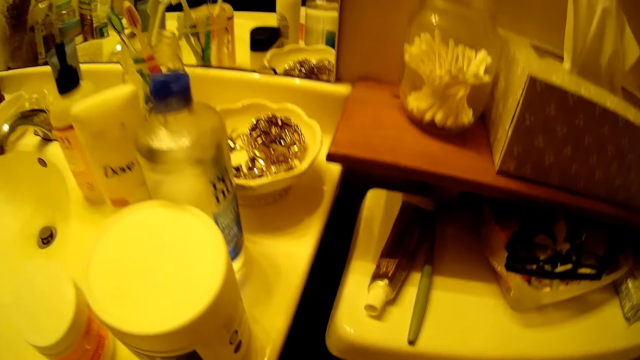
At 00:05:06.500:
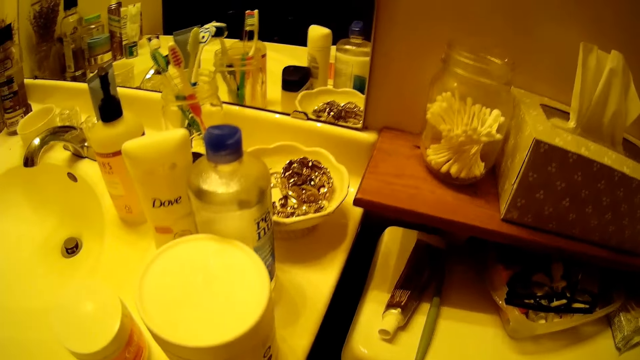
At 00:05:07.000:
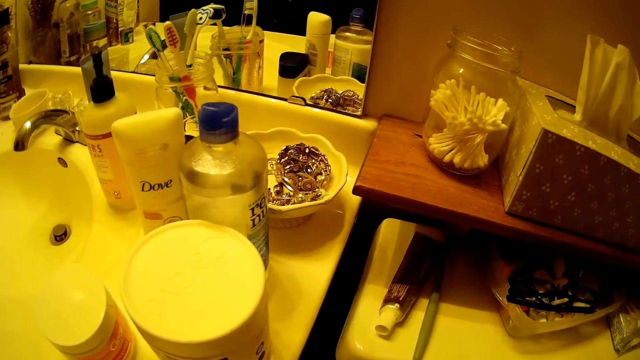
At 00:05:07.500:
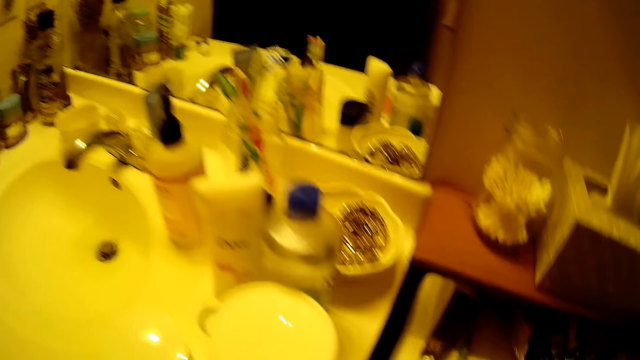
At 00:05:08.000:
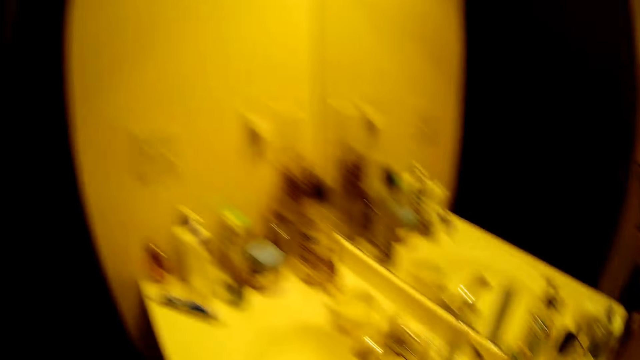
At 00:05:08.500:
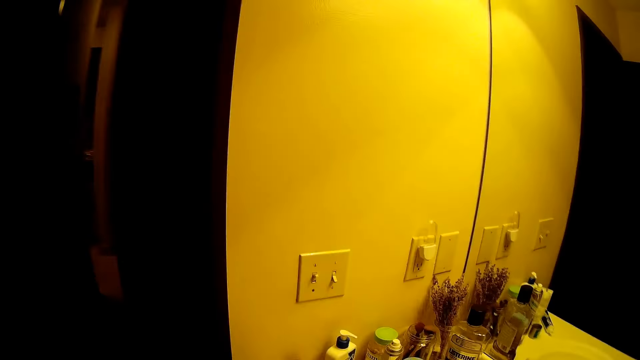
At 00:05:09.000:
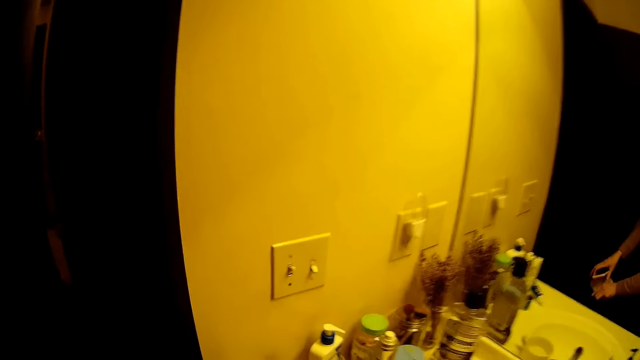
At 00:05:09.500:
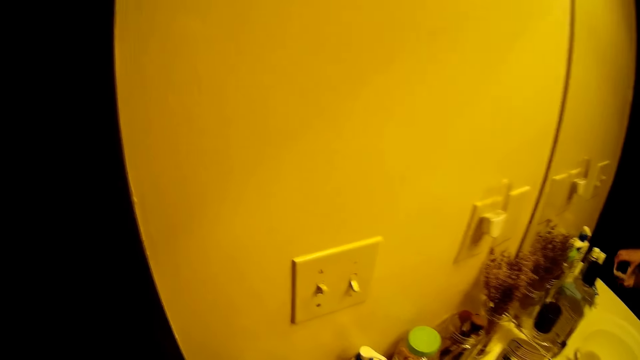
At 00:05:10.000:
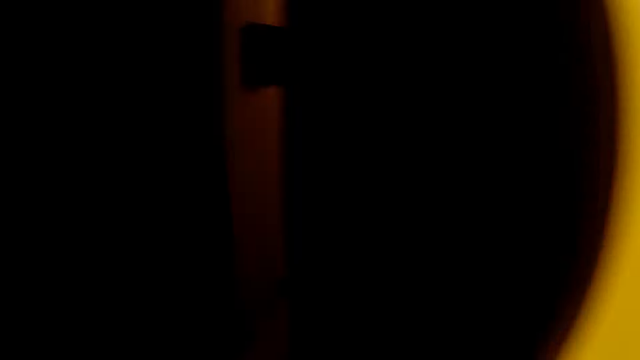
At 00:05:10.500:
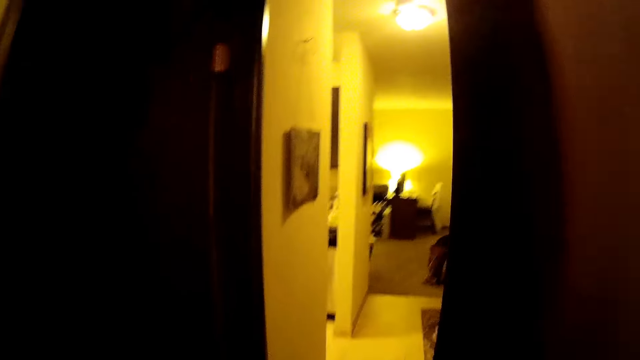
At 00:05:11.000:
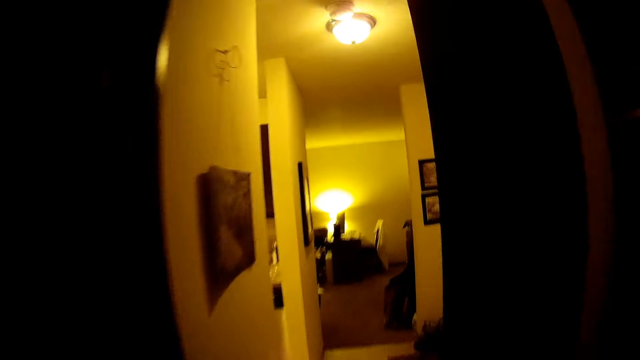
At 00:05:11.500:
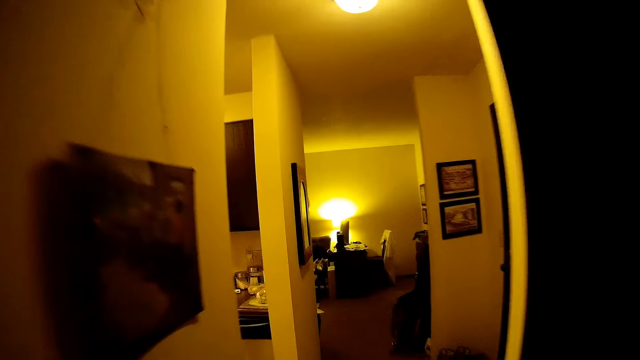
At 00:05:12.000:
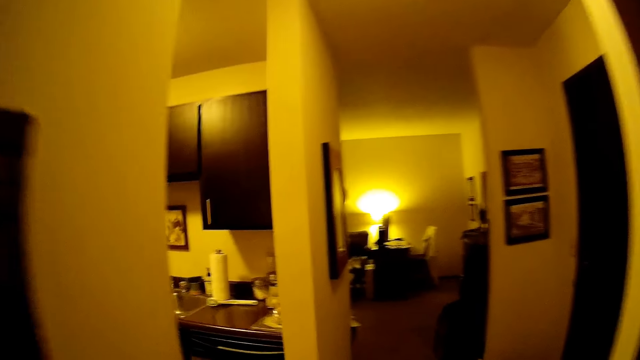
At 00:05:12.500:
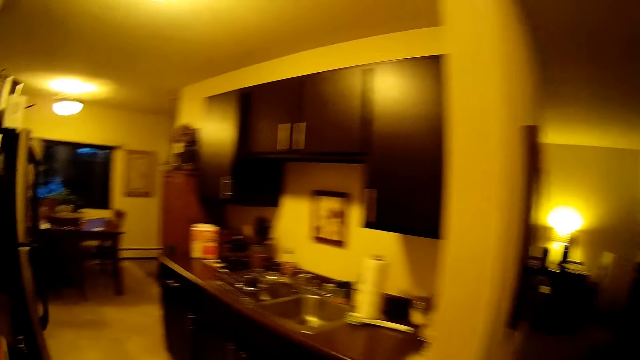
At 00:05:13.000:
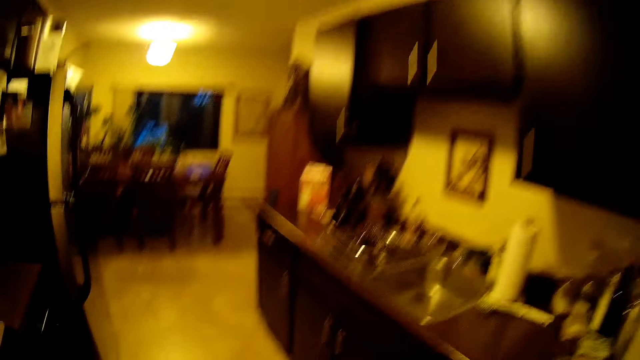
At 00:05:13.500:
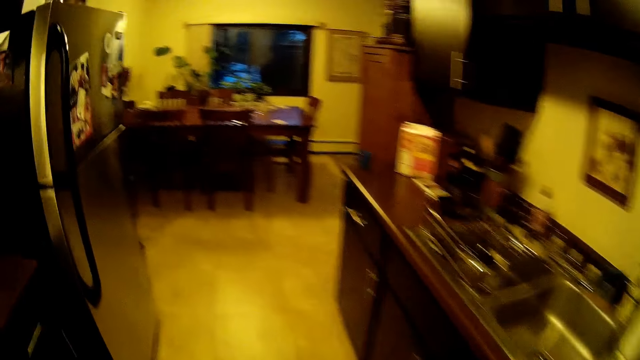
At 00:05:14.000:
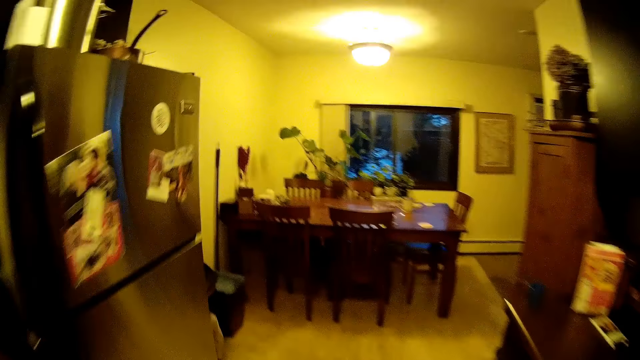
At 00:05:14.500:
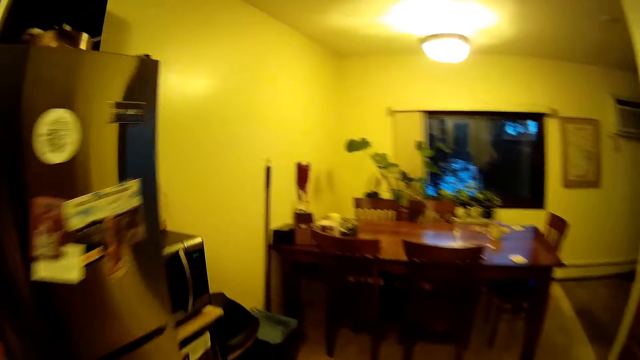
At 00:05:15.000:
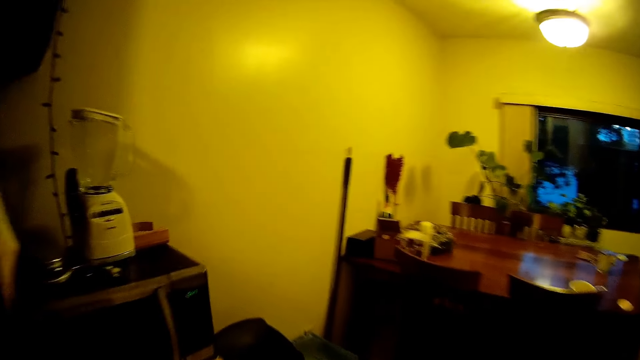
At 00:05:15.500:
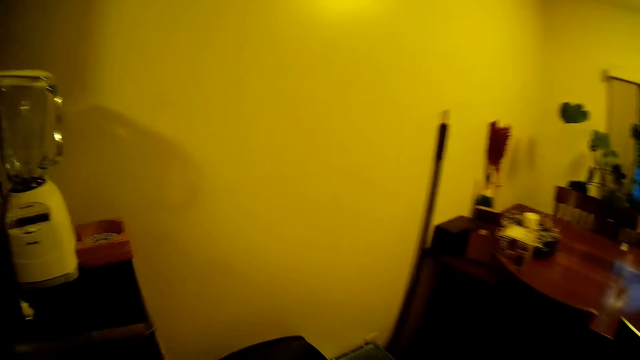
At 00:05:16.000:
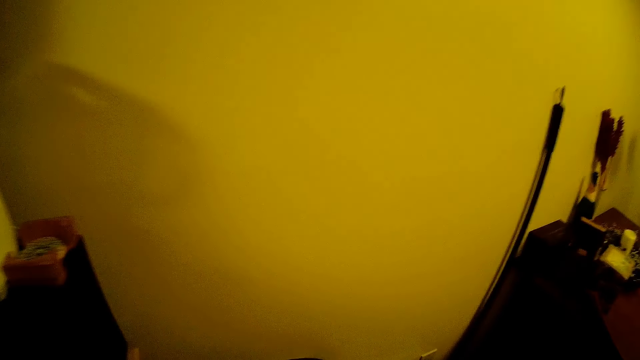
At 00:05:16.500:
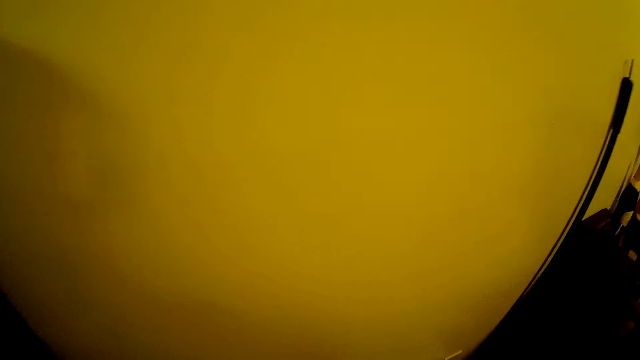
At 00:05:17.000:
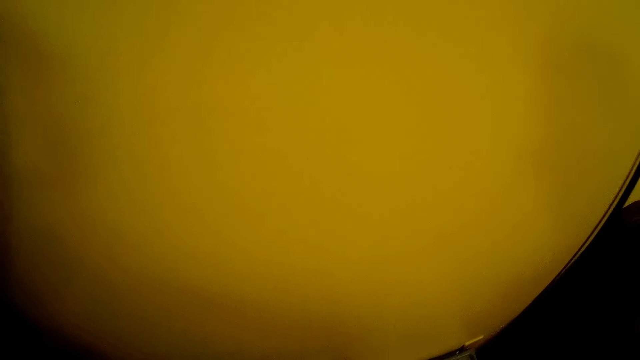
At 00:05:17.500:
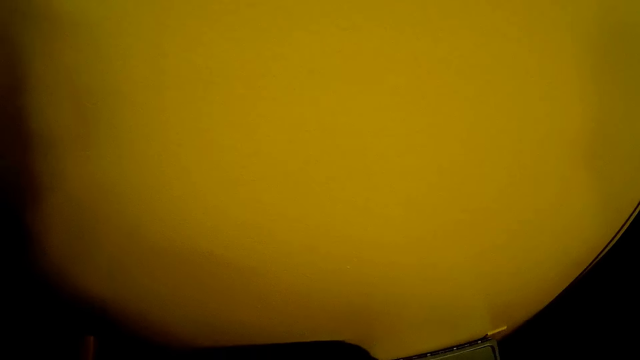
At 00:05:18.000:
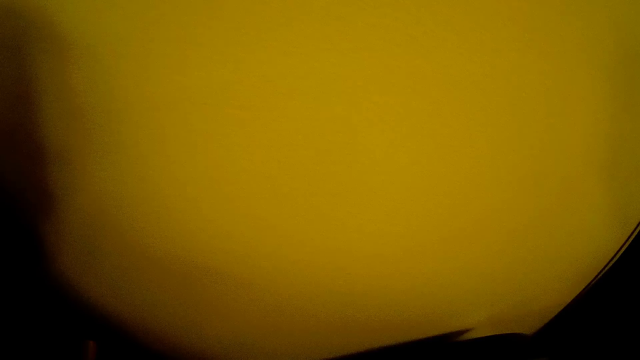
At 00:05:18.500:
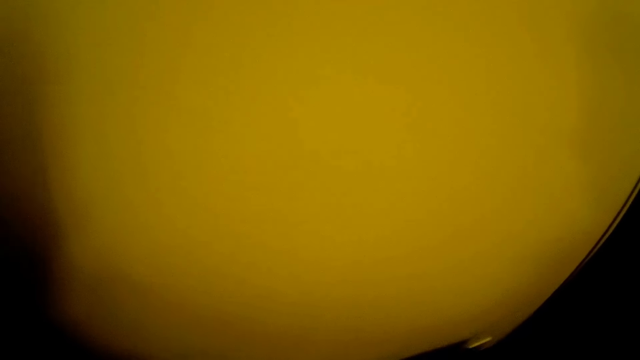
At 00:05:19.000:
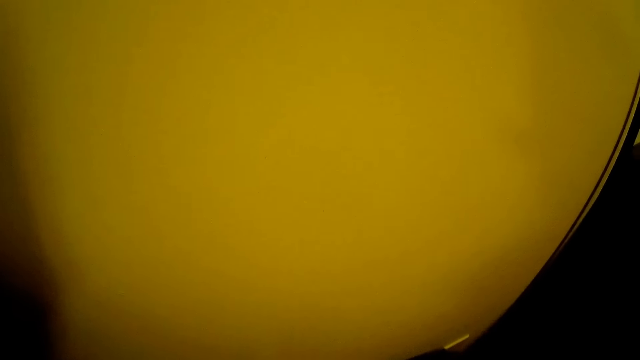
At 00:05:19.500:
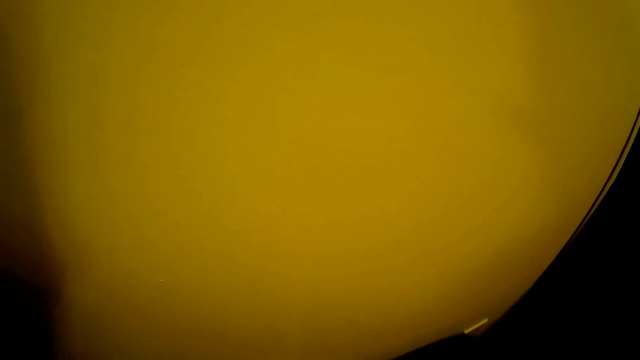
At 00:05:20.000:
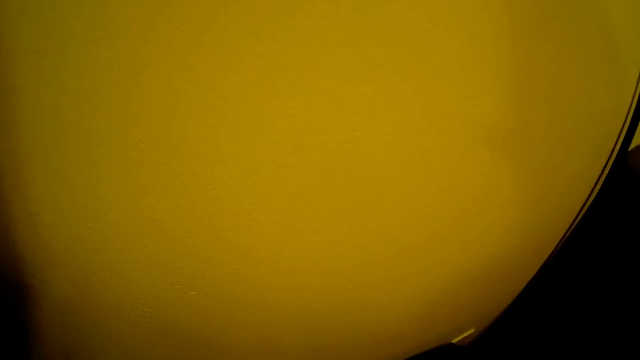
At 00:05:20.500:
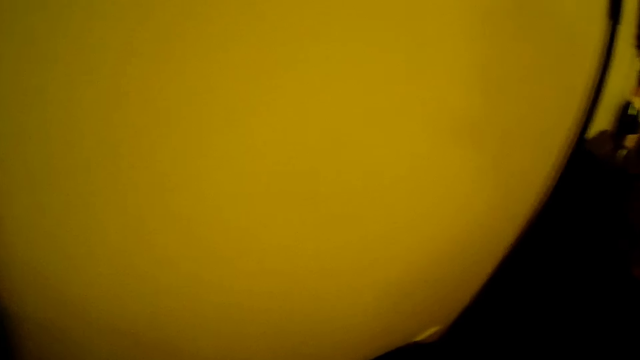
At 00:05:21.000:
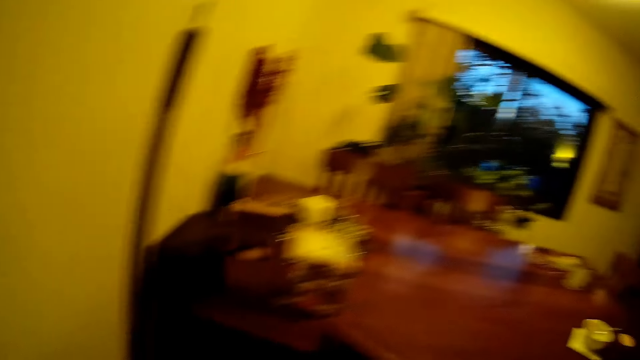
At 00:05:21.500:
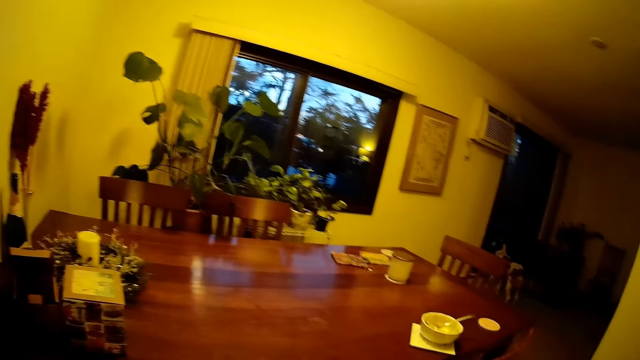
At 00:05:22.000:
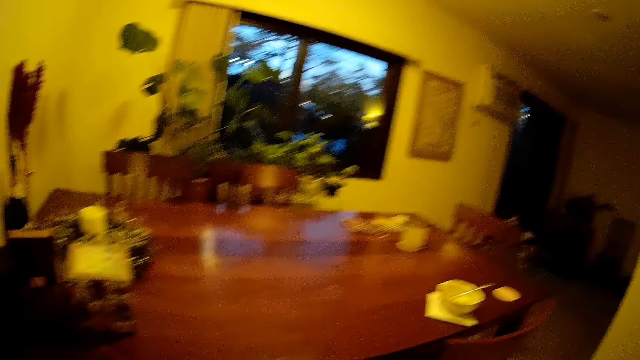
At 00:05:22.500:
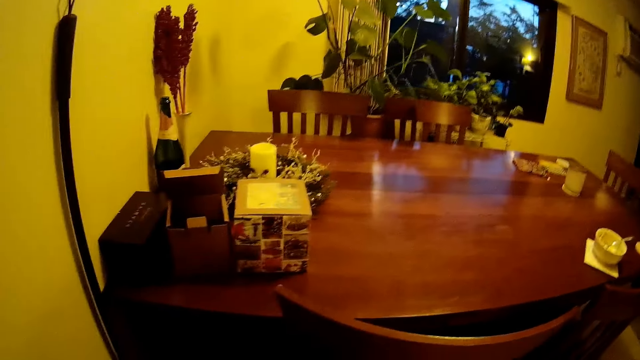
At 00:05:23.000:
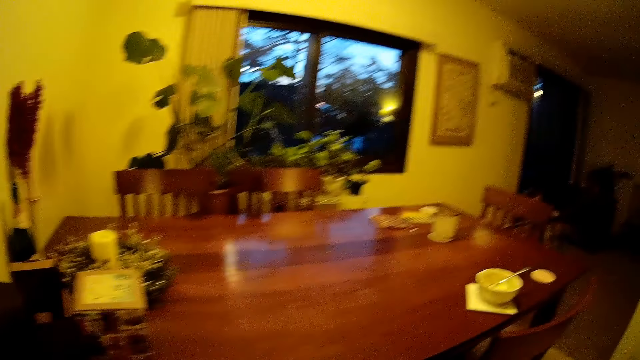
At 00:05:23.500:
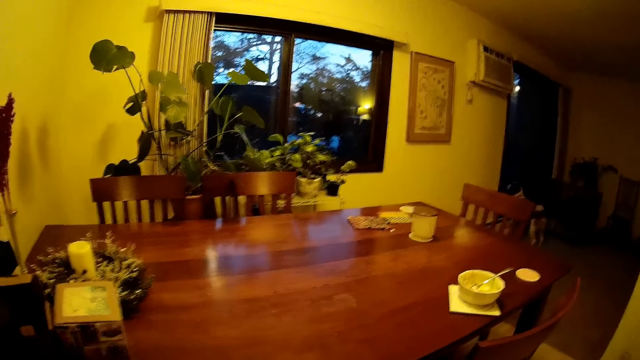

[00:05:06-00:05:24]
The camera wearer moves around. He drops a phone with his left hand on the table. He looks around. He moves a chair.

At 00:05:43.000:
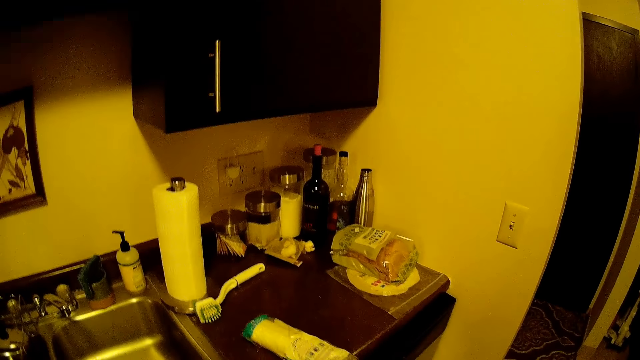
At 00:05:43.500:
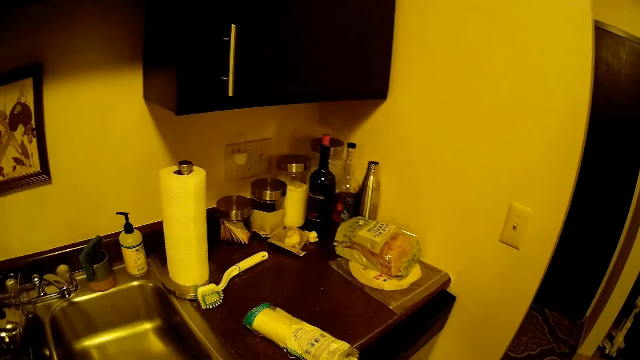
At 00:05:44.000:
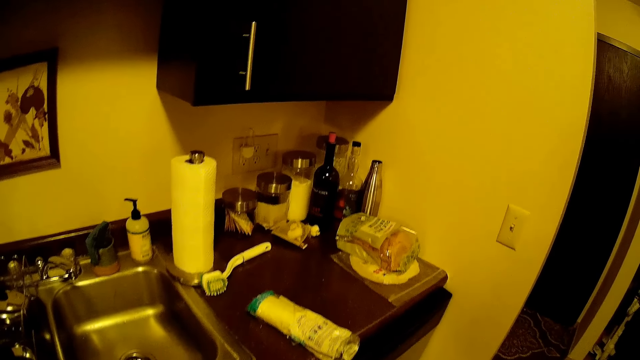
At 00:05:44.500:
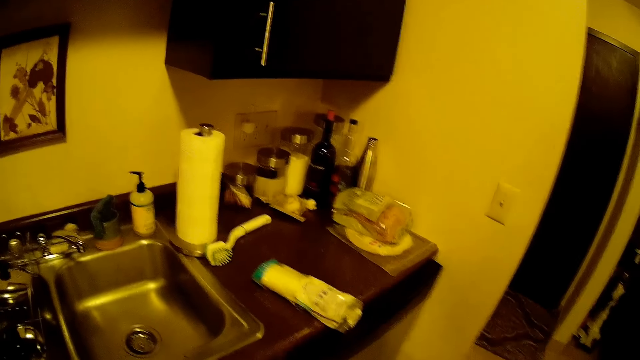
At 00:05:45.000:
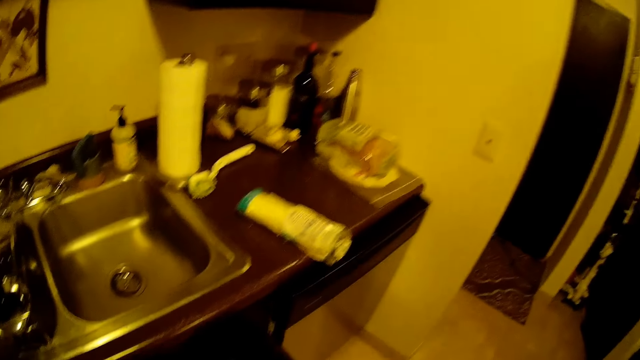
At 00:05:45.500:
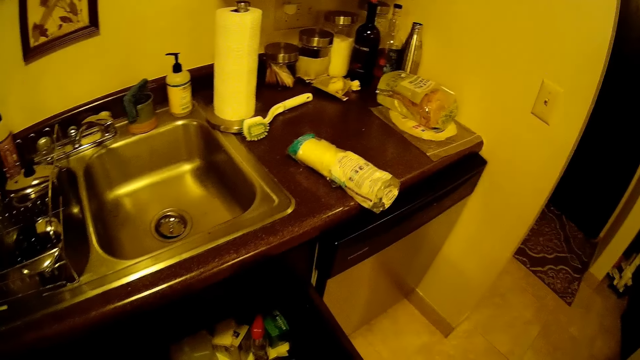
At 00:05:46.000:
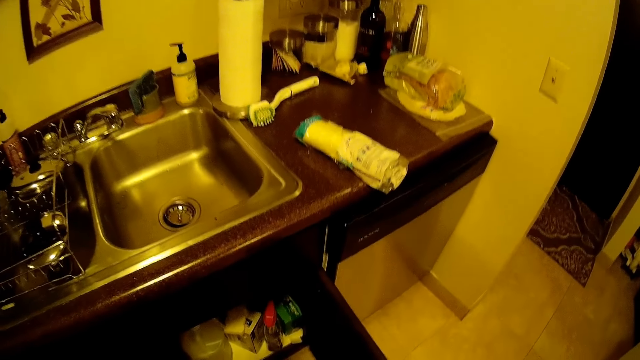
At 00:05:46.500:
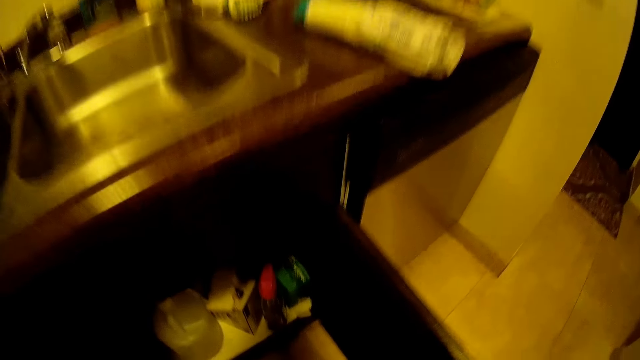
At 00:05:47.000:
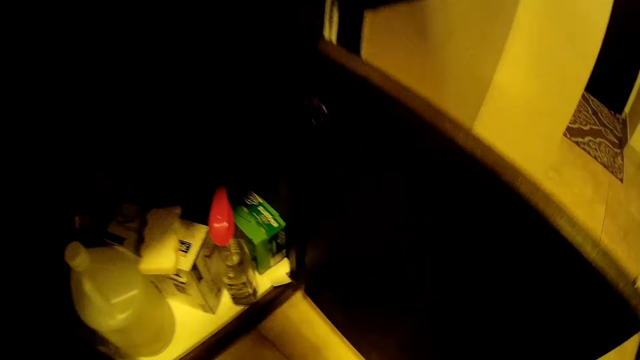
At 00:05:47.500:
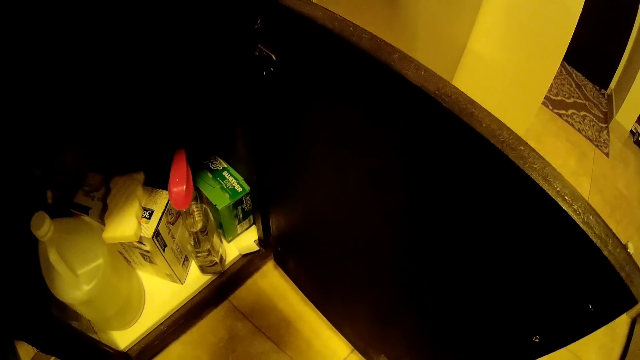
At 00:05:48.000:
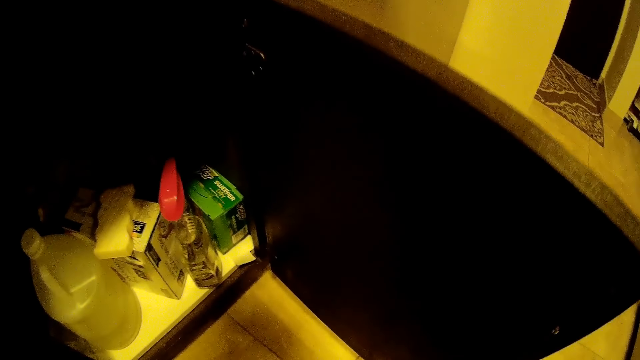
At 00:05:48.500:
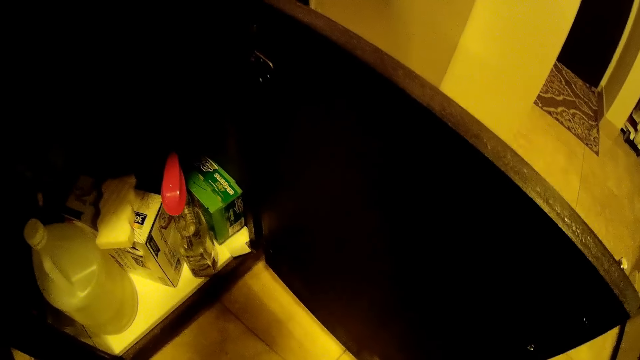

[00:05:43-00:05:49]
The camera wearer looks around.
